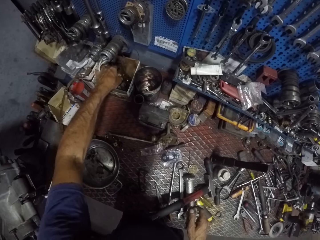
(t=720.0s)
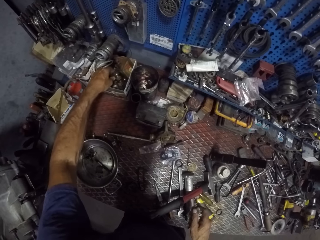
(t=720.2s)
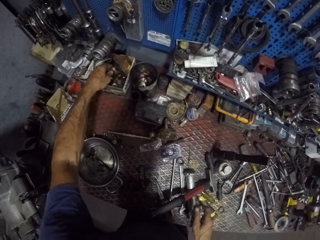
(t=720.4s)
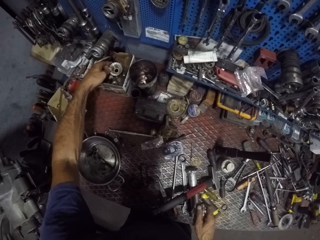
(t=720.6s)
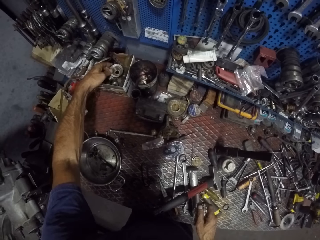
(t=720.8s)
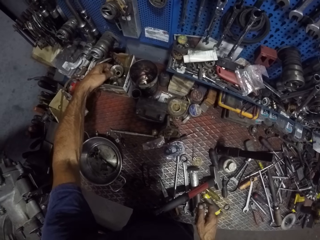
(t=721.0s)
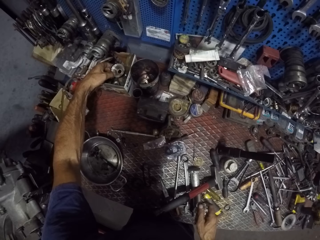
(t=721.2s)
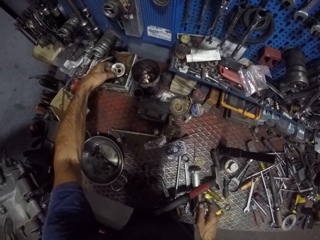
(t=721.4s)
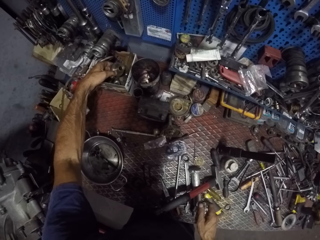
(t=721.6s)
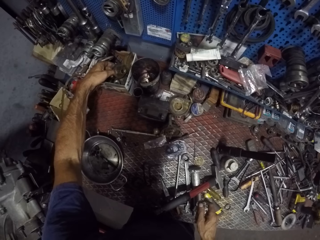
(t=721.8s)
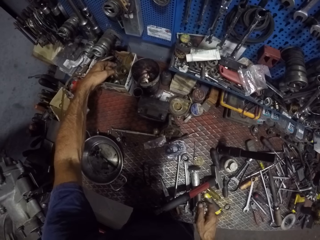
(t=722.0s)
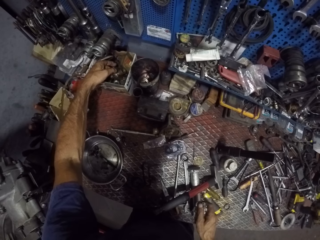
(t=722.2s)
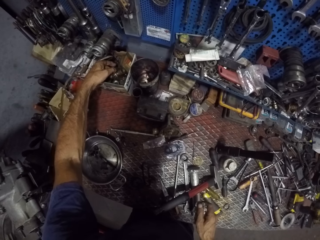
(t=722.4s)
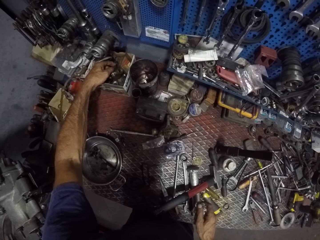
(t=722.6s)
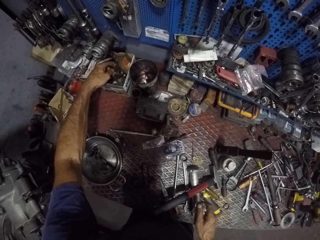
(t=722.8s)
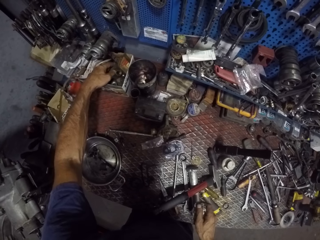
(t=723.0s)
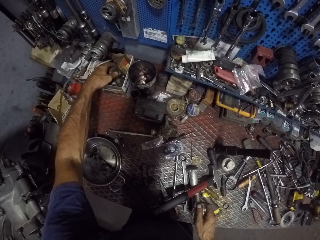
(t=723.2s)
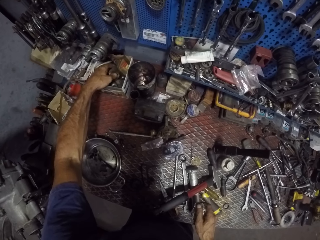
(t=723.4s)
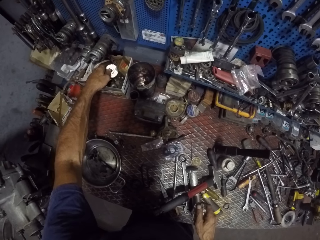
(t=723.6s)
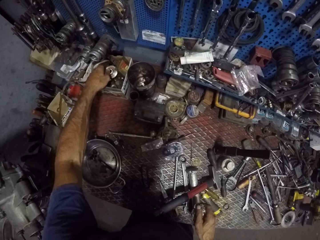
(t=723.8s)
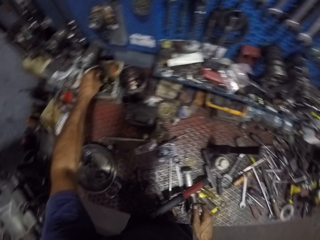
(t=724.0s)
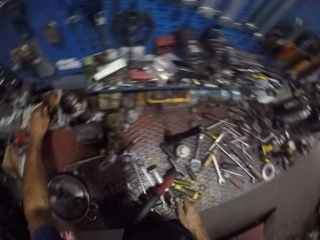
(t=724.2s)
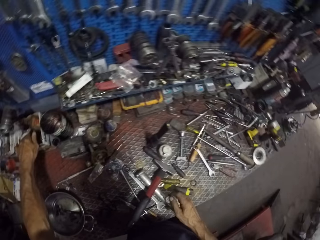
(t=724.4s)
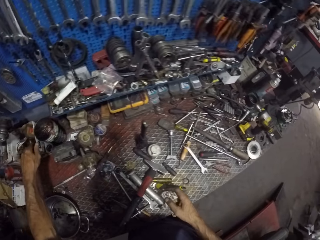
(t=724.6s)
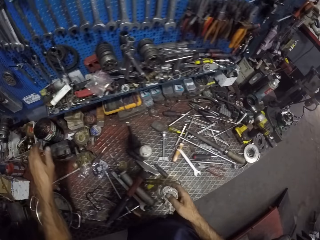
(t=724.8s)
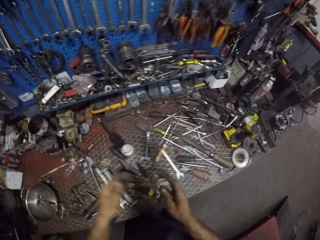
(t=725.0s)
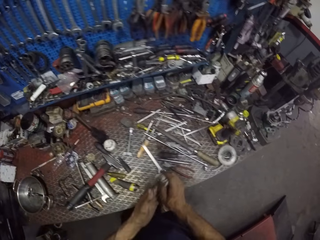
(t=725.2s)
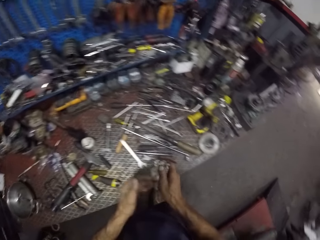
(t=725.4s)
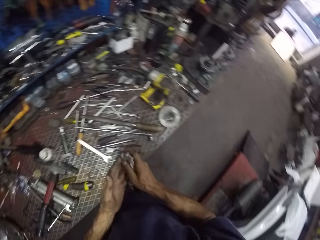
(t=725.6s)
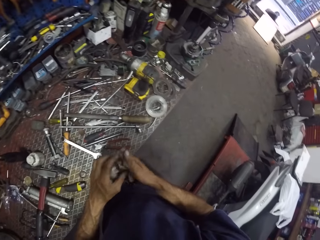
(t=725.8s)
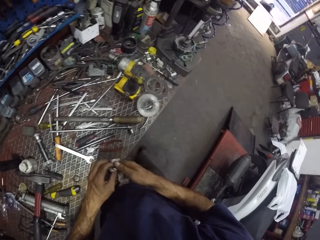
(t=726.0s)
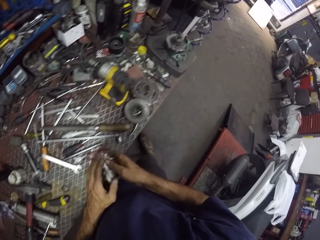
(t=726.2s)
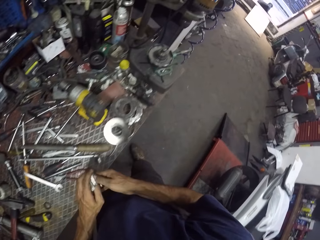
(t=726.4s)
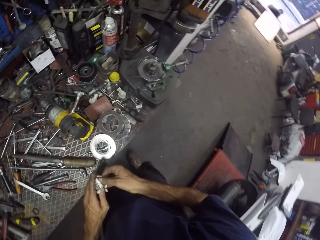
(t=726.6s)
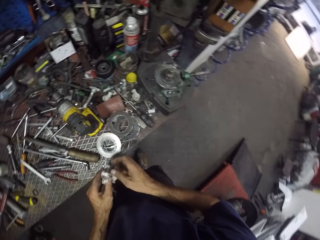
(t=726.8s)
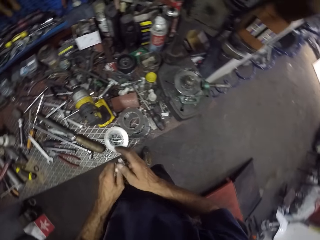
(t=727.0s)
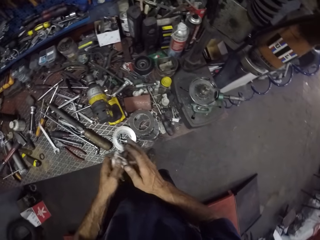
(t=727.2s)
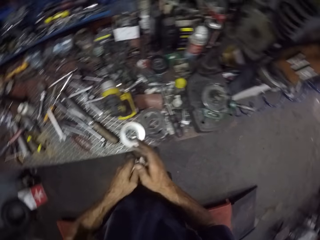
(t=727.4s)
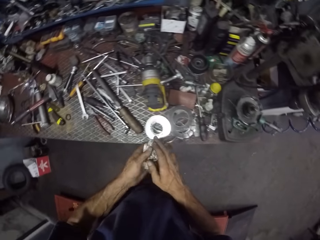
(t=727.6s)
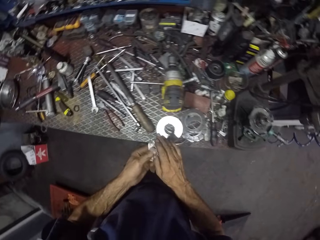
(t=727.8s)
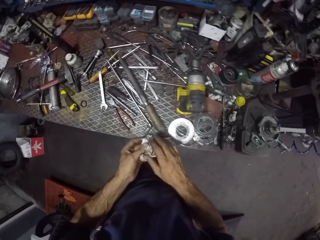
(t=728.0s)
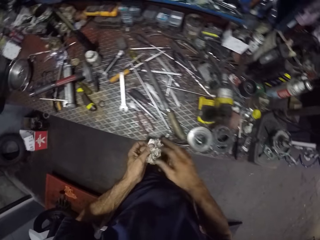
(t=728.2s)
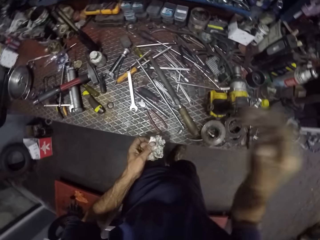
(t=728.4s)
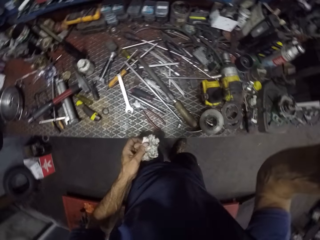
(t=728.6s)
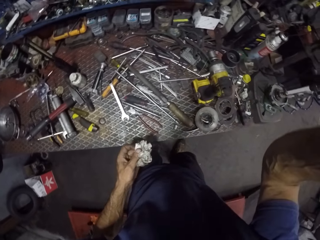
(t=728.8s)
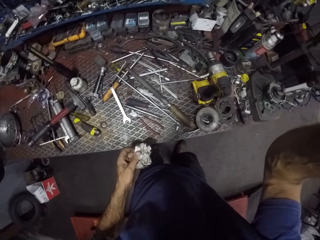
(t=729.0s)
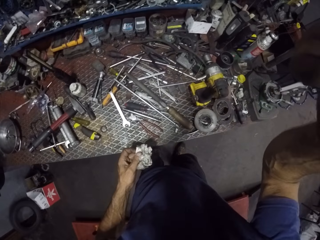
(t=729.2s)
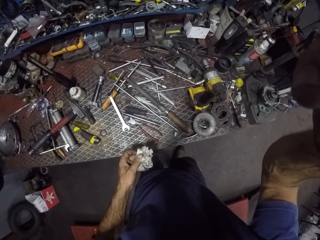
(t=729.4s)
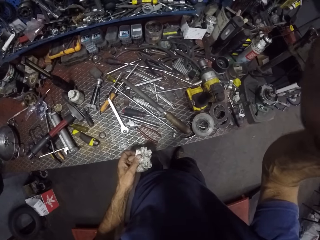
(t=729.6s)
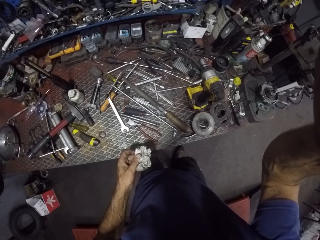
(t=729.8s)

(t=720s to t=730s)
The camera wearer picks a gear wheel or engine from a tool container or tool box. He puts the engine drive in the tool box. He cleans both hands on the tissue. He raises his right hand.
